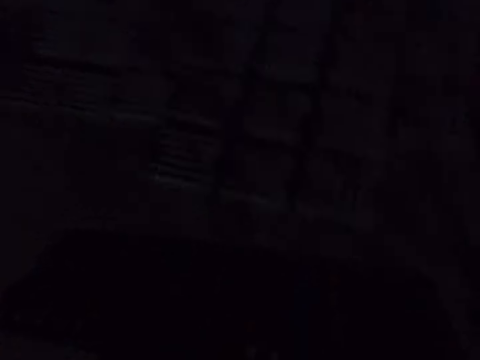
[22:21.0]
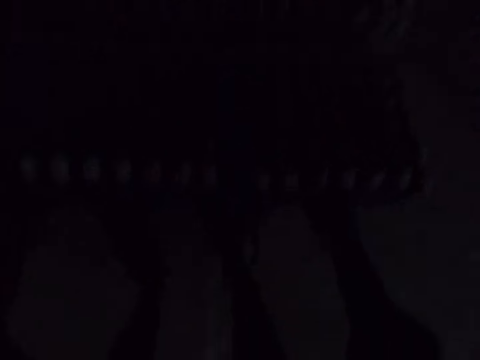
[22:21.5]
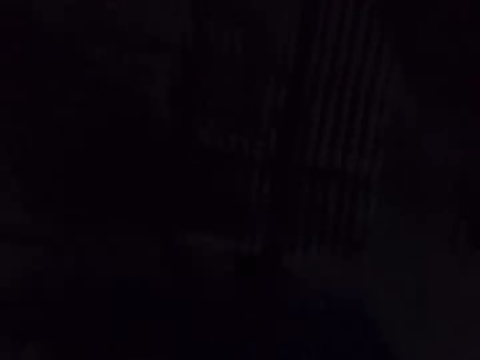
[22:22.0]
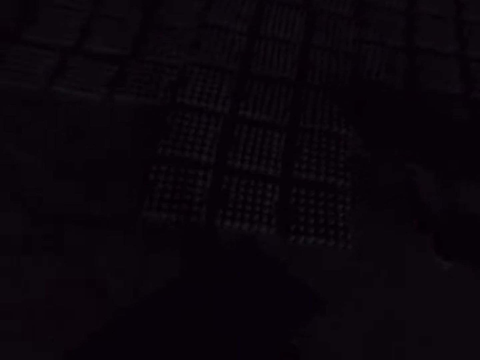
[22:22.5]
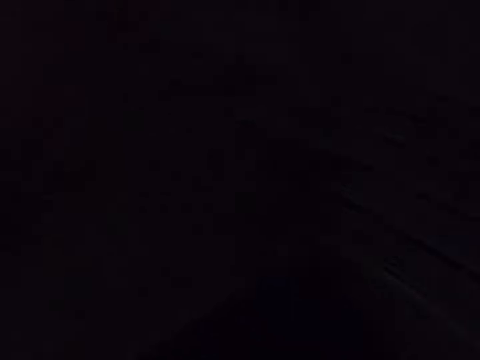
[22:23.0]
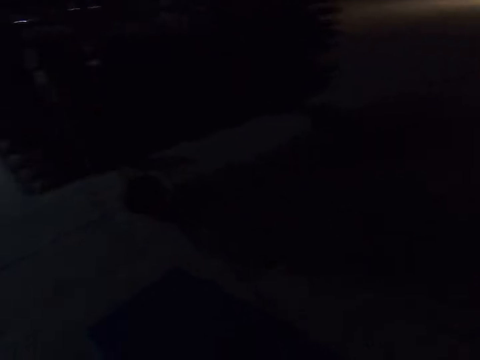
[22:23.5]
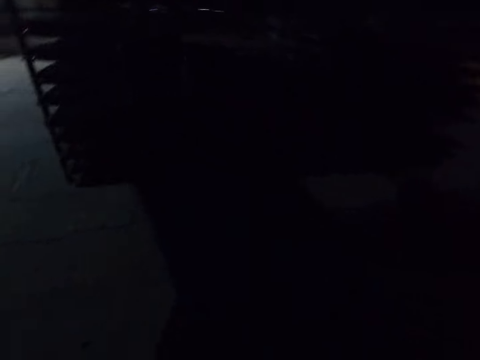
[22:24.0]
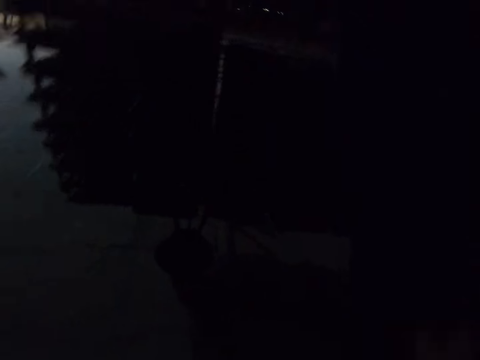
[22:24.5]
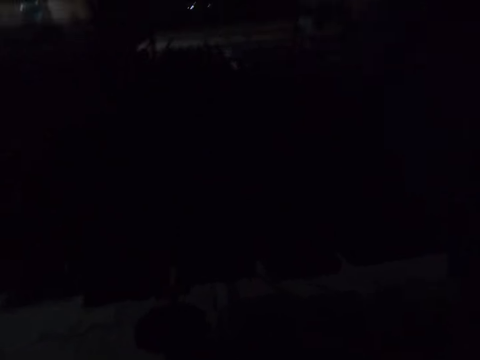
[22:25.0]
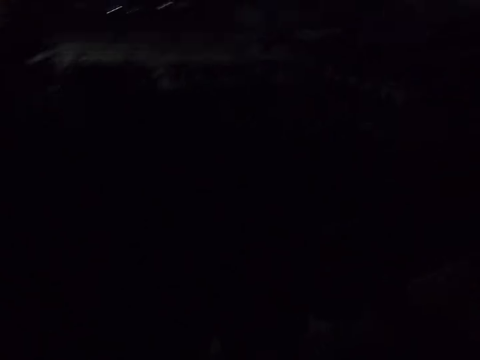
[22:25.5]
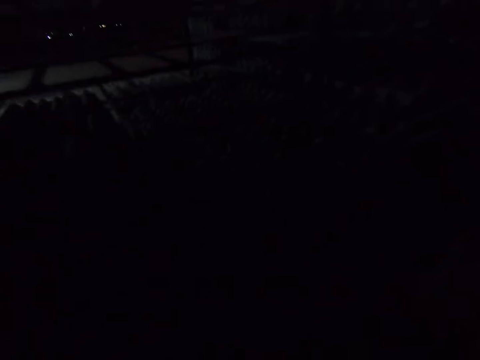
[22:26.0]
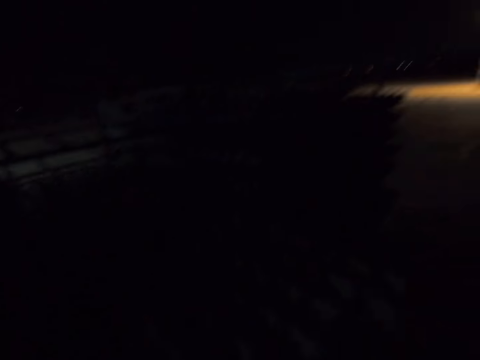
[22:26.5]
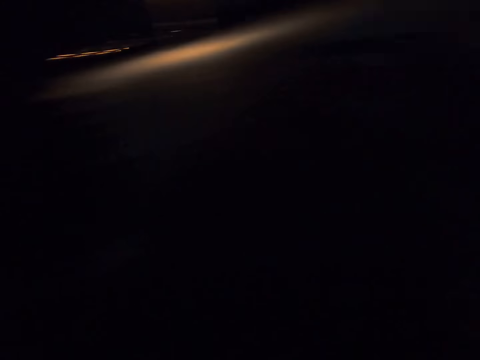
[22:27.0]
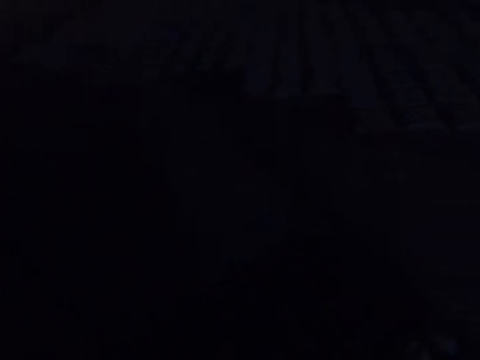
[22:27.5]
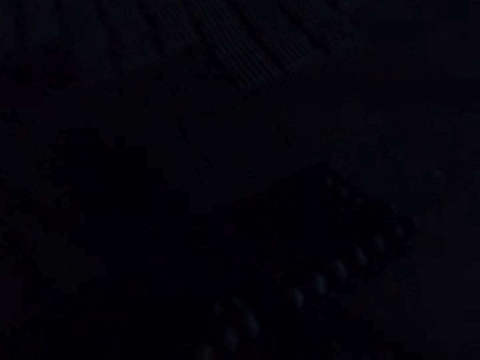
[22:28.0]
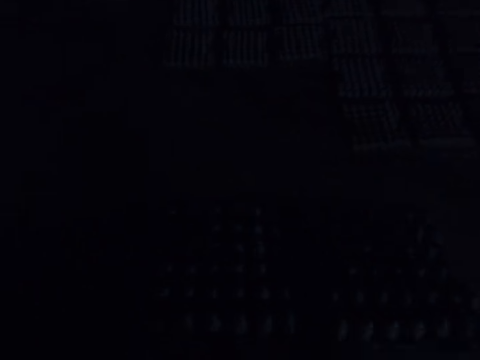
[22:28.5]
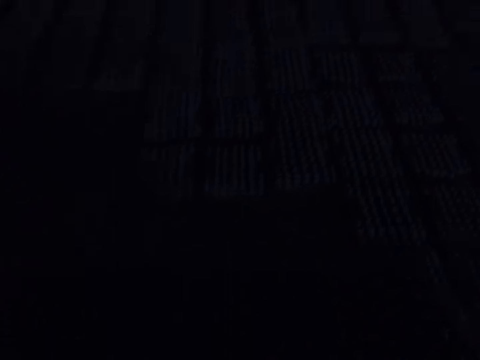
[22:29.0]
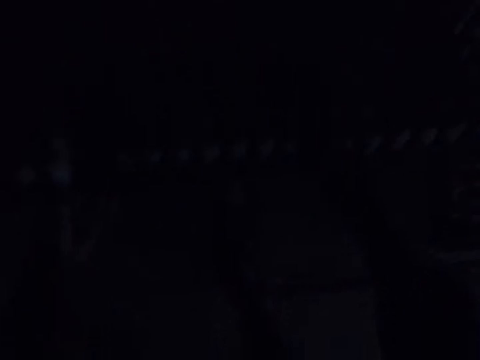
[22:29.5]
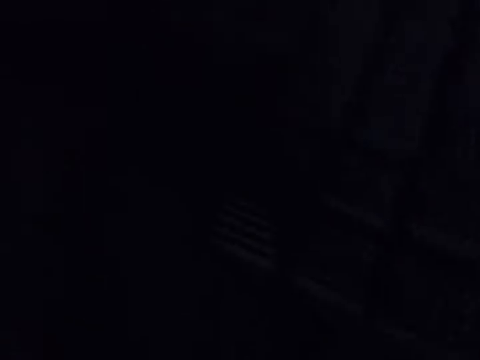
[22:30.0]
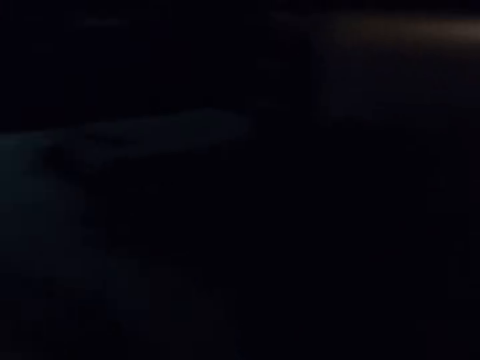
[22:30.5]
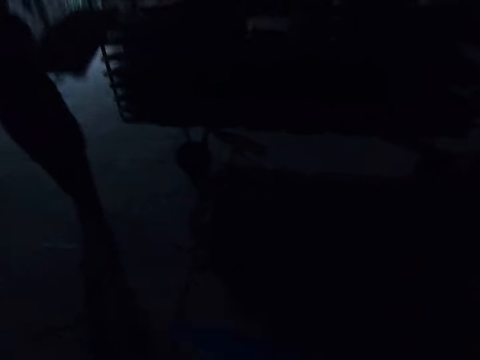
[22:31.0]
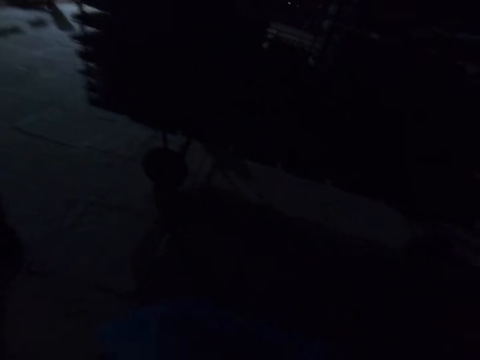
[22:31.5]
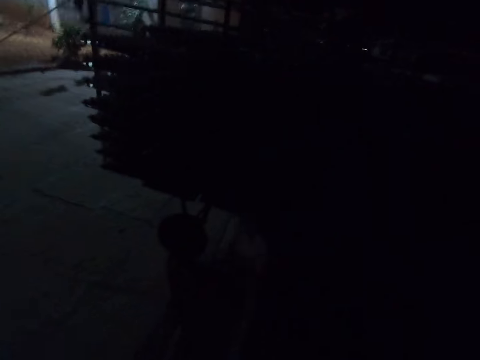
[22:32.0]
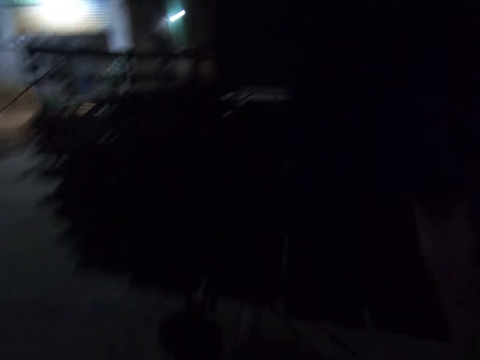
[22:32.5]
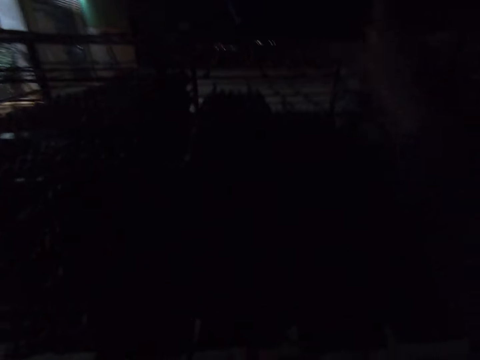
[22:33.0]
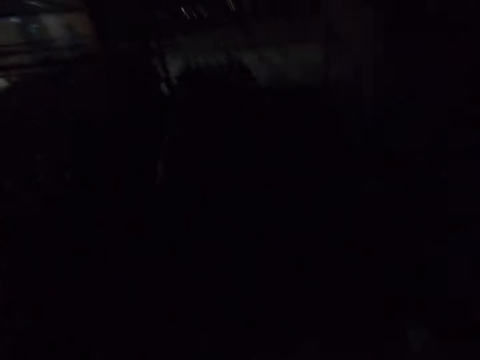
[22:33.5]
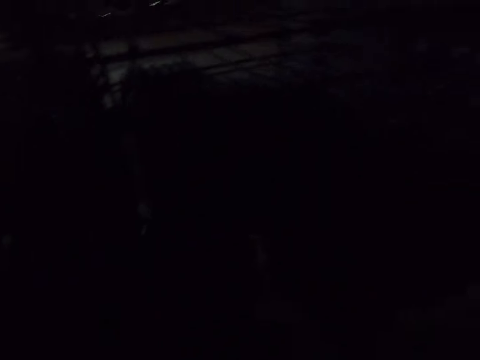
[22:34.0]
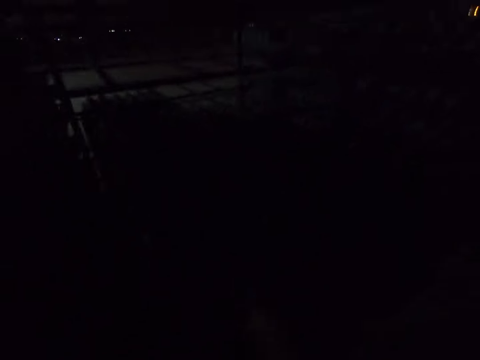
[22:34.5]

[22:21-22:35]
The camera wearer places the egg tray on the floor. They pick up the board on the transportation trolley. They place the egg tray on the floor. They place the board on the transportation trolley.

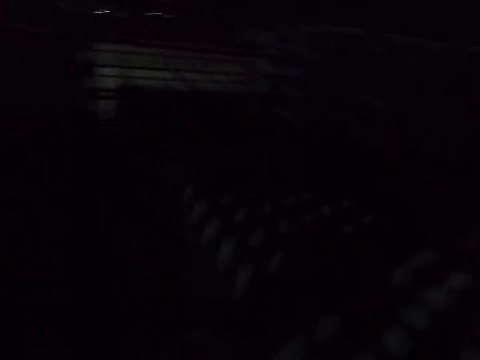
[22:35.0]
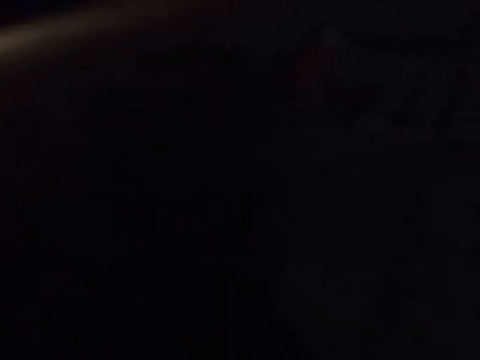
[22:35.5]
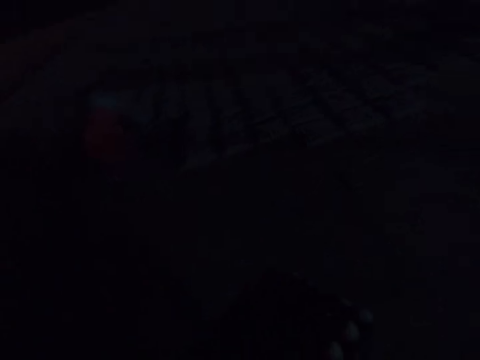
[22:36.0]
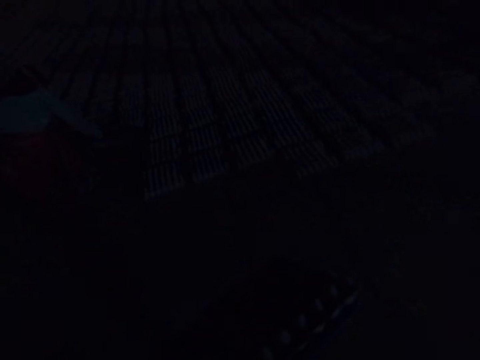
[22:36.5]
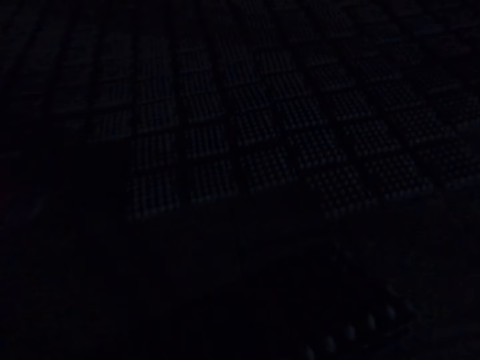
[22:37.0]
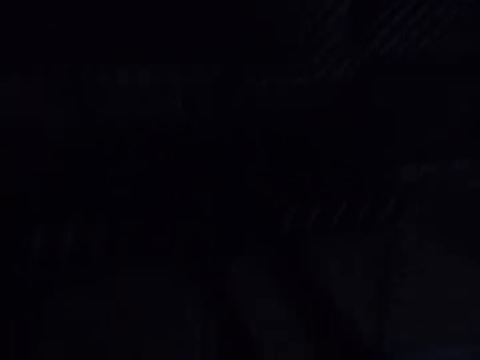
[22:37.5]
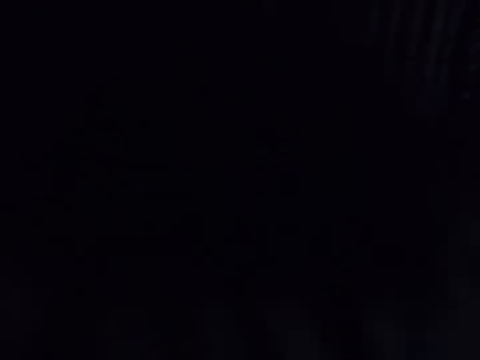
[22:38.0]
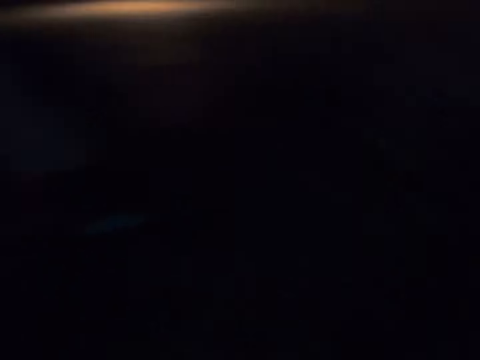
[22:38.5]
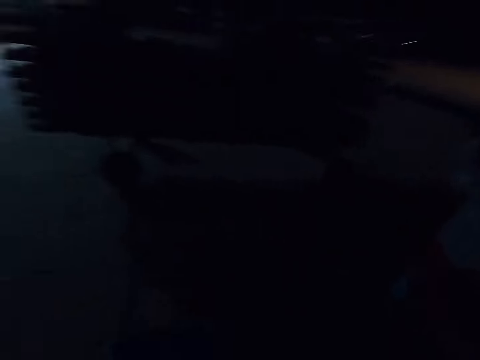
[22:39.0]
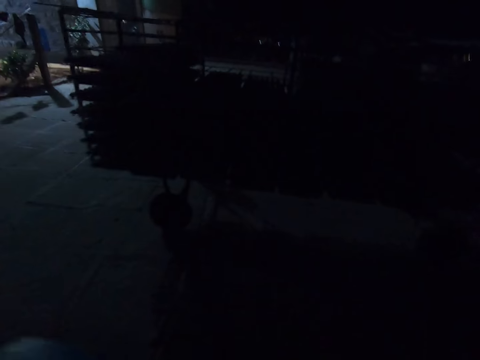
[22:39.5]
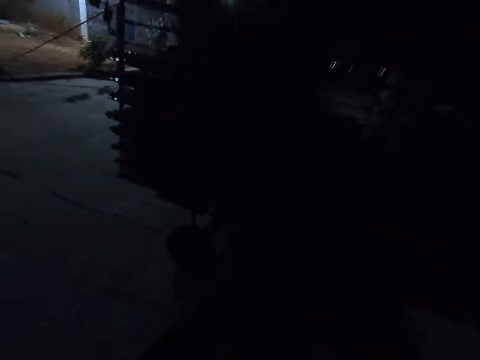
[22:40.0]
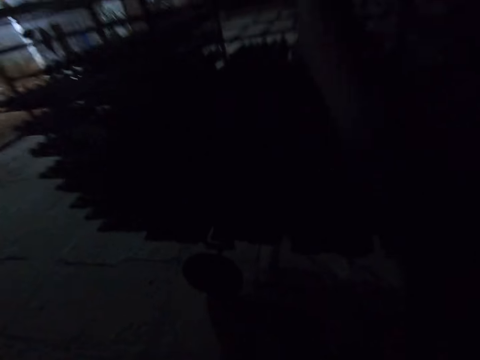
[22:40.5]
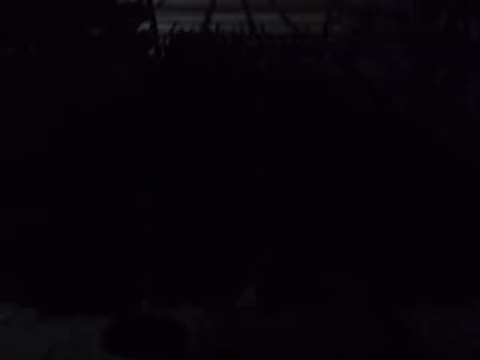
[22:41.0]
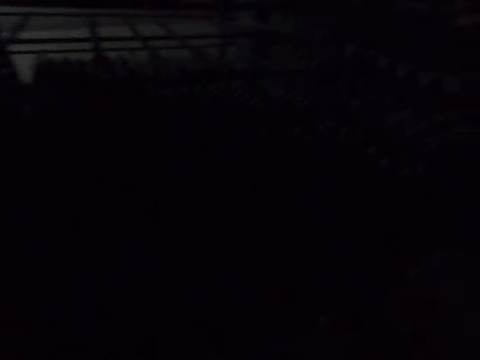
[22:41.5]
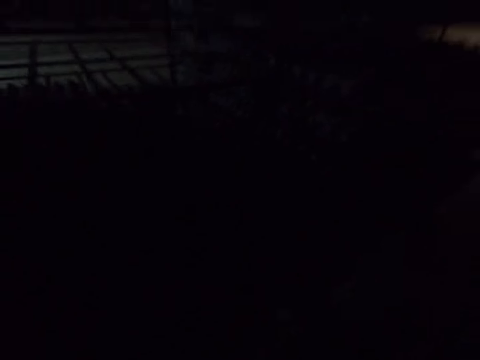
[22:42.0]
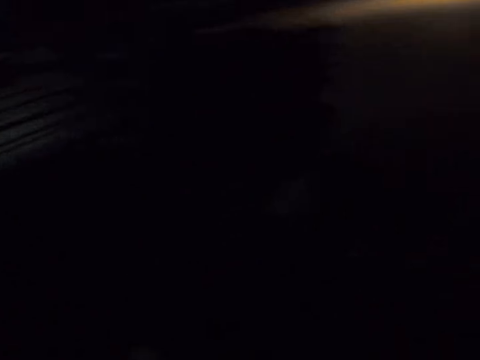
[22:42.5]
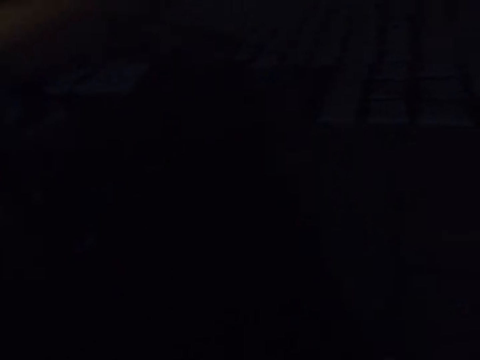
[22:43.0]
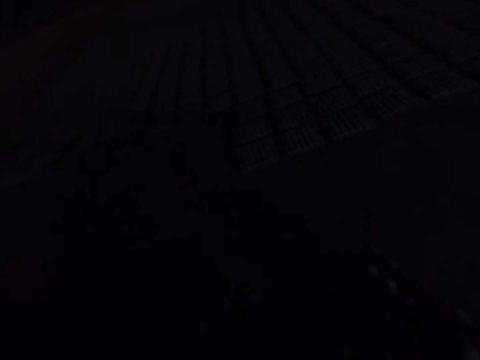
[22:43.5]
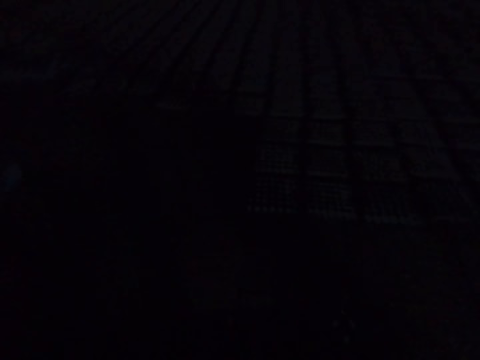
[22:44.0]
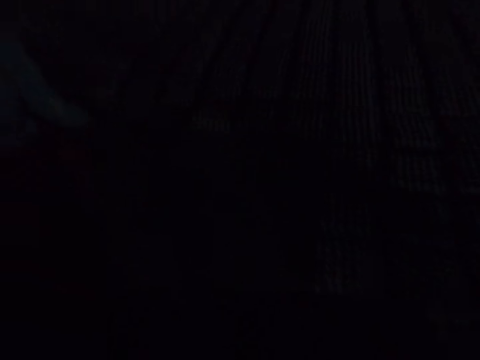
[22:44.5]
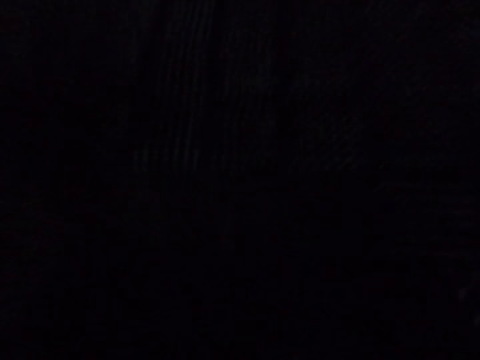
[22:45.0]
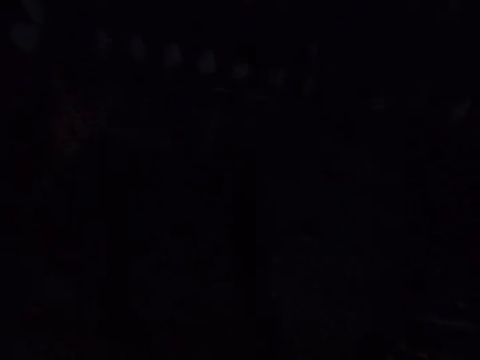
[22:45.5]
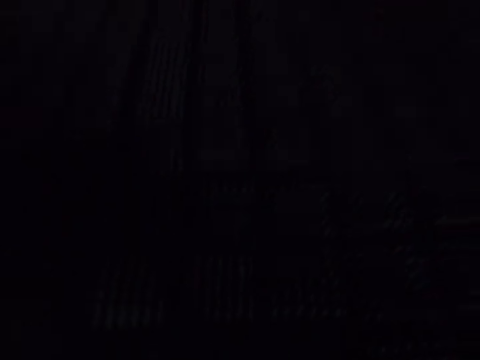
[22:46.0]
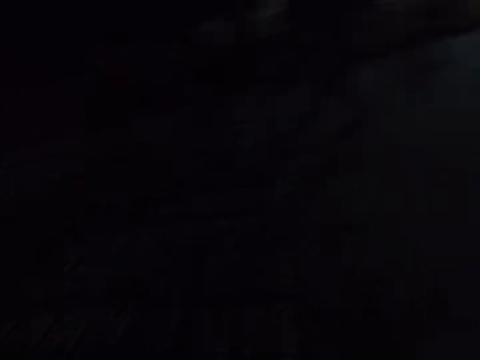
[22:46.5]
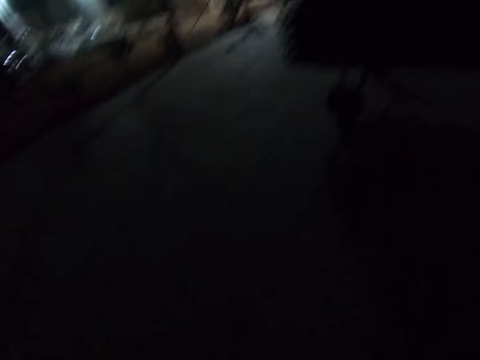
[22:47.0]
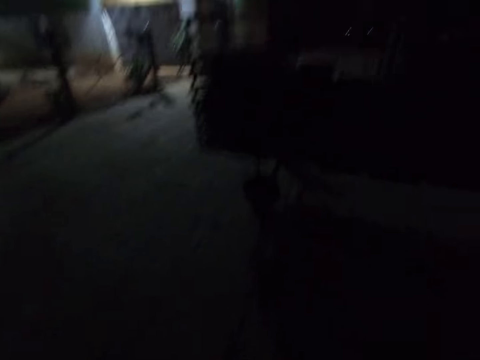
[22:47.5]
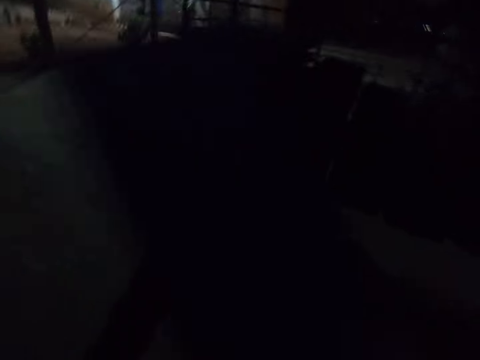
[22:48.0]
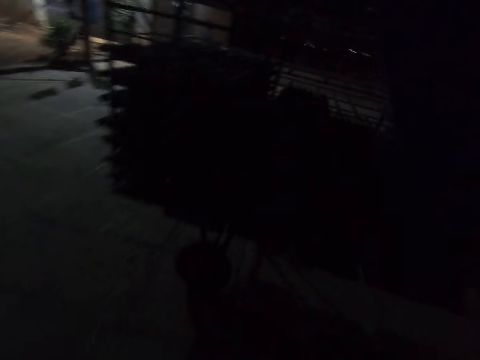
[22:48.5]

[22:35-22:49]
The camera wearer picks up the board on the transportation trolley. They place the egg tray on the floor. They pick up the board on the transportation trolley. They place the egg tray on the floor.
